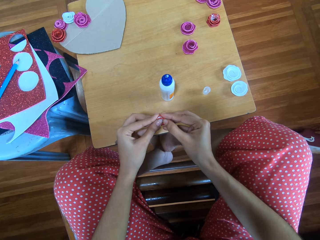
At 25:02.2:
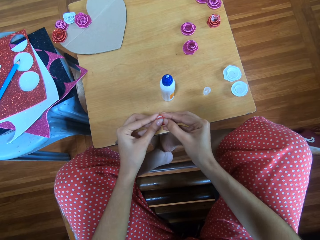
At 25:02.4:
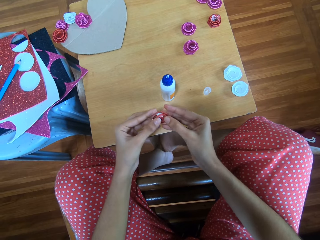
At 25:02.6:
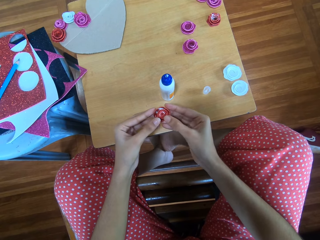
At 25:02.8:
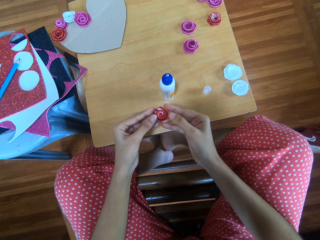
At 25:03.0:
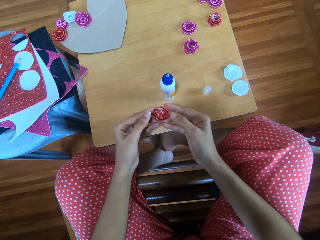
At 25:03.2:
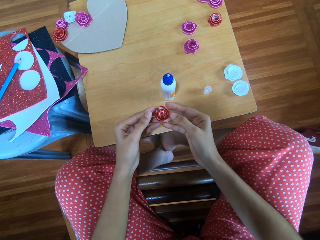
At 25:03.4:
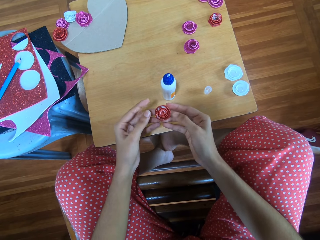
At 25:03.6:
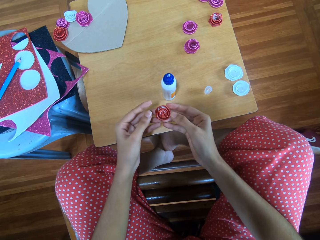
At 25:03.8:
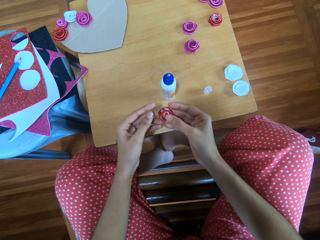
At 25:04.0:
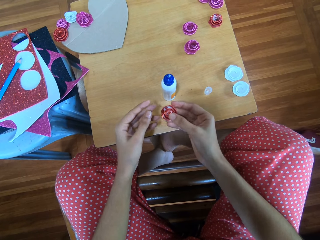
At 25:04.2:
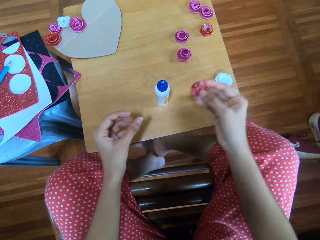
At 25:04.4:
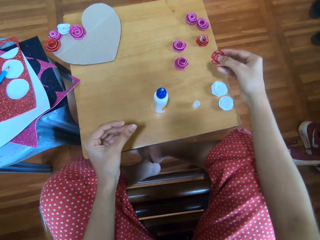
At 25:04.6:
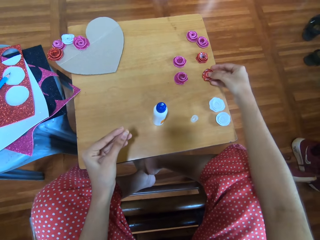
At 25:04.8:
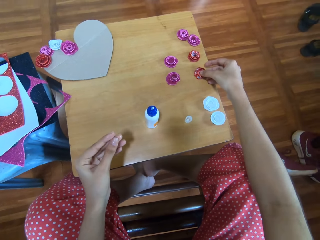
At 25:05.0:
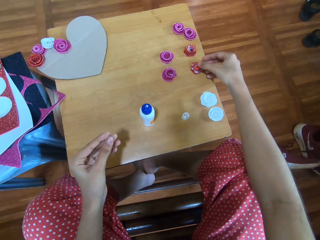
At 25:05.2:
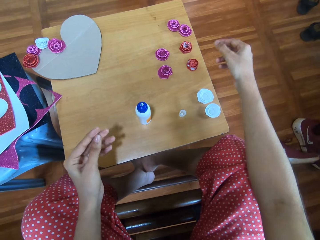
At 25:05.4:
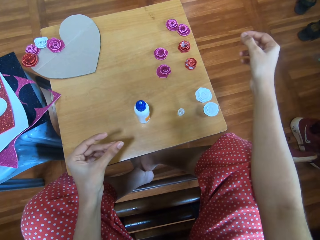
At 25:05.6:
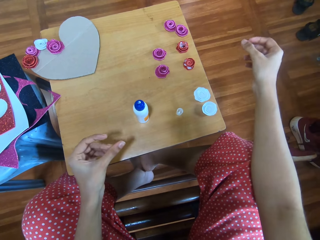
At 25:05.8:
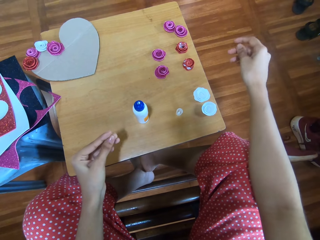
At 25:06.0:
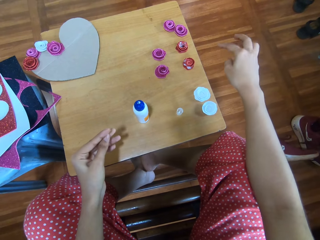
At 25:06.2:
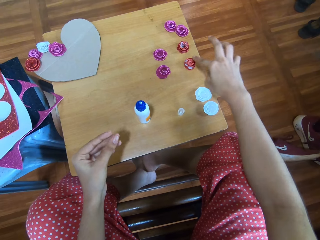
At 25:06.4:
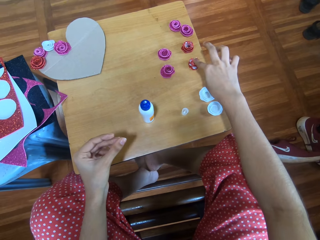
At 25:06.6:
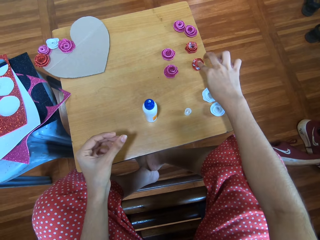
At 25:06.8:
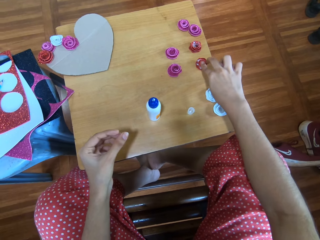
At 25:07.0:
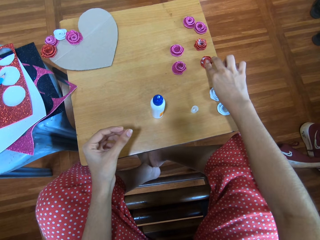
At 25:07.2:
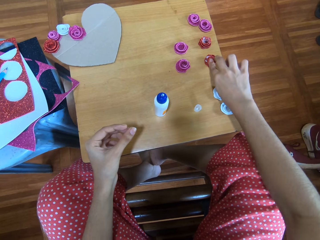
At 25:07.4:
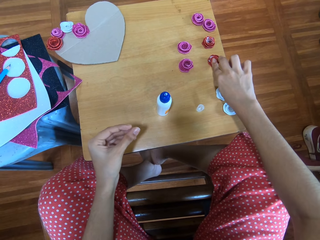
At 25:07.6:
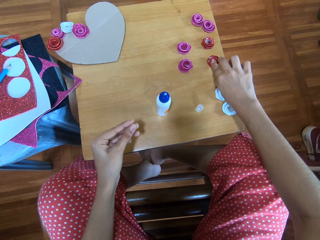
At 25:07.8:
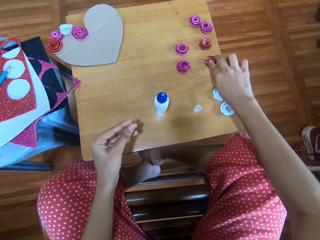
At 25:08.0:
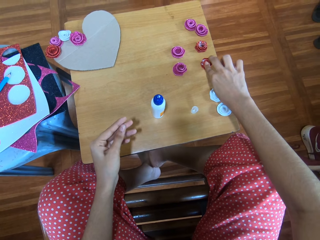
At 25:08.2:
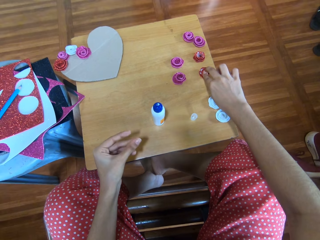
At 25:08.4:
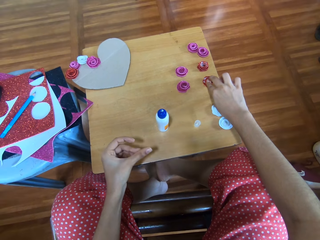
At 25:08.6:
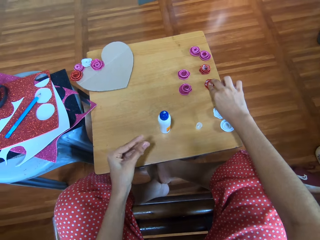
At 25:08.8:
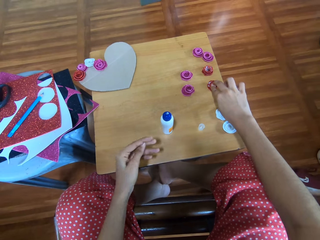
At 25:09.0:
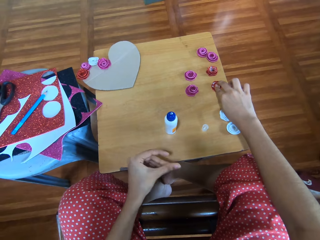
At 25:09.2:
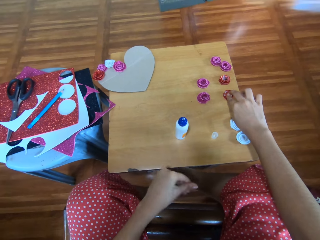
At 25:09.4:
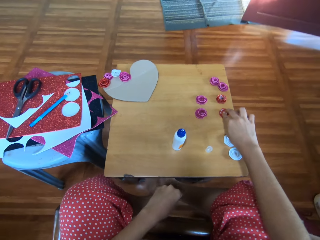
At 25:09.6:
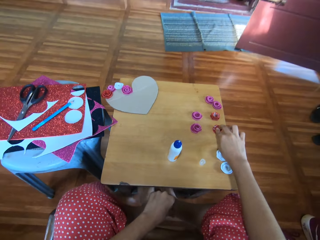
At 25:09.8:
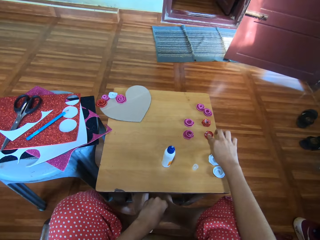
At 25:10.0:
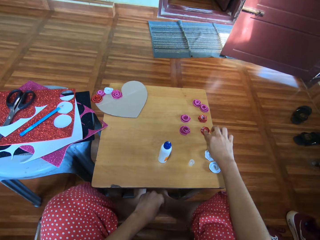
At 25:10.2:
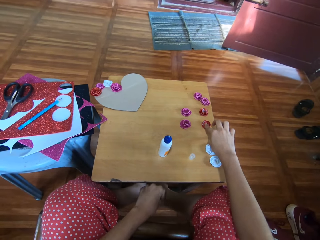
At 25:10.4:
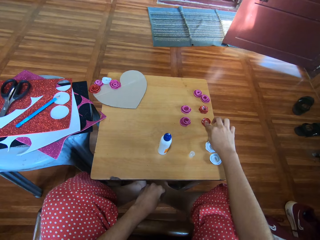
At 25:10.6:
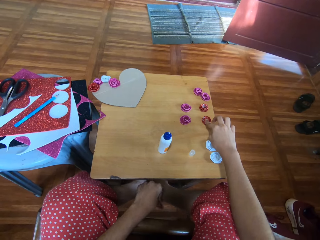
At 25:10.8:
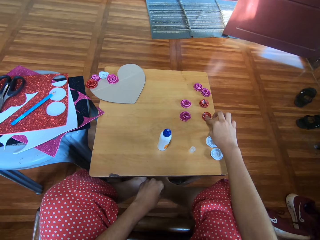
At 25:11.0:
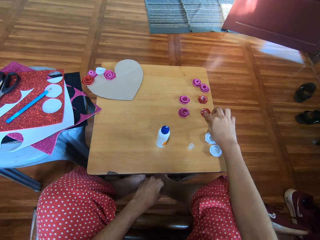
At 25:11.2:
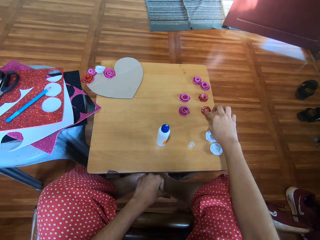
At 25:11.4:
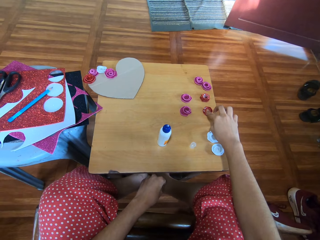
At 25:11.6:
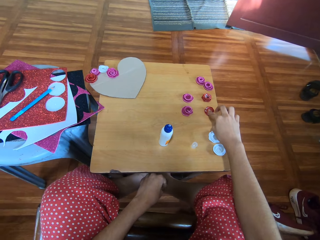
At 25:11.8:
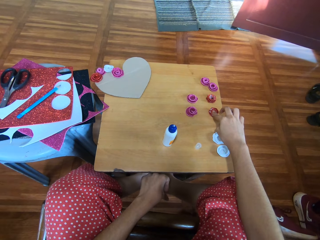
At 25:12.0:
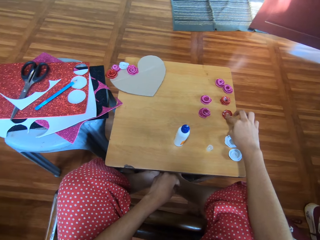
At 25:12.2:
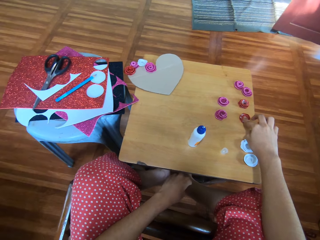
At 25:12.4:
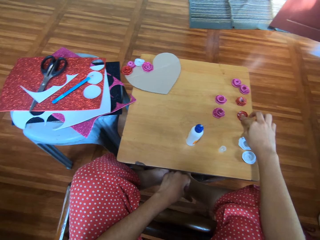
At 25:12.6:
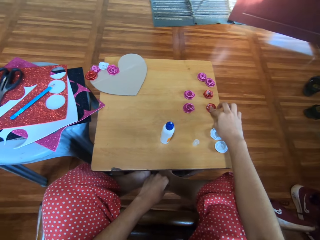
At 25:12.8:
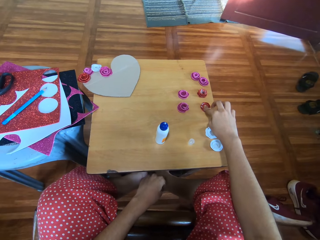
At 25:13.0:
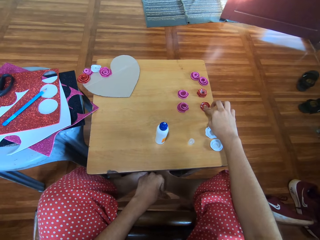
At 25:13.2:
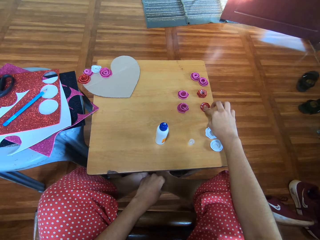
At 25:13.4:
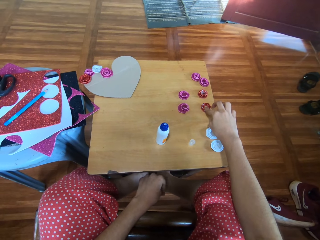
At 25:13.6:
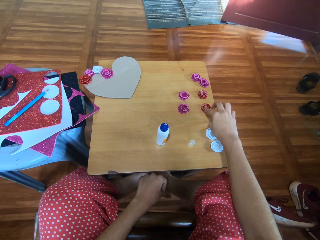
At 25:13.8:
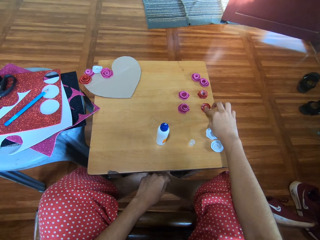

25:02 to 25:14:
The camera wearer passes the cardboard flower to her right hand. She rubs her left hand together. She drops the cardboard flower onto the table. She presses the cardboard flower on the table with her right hand.

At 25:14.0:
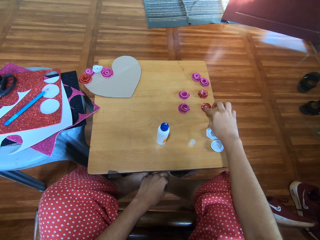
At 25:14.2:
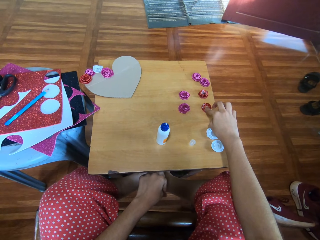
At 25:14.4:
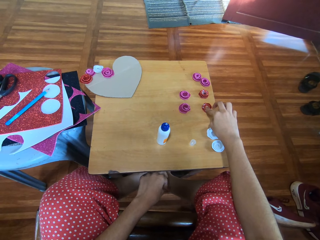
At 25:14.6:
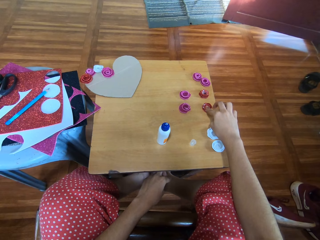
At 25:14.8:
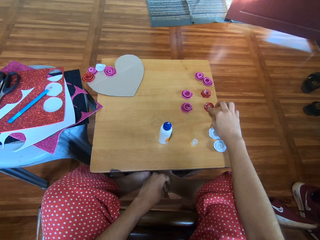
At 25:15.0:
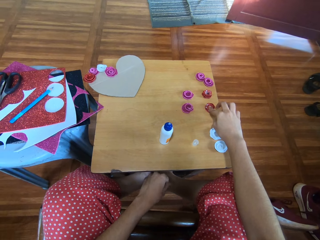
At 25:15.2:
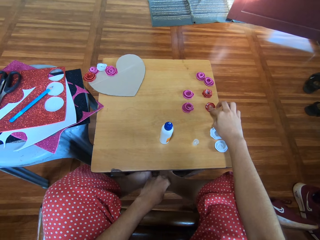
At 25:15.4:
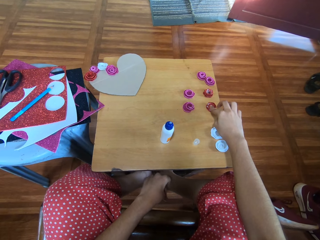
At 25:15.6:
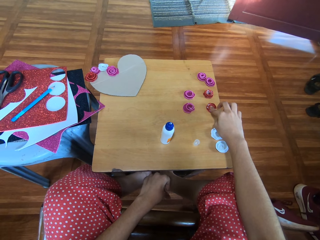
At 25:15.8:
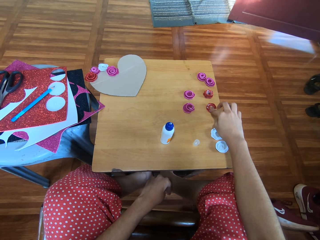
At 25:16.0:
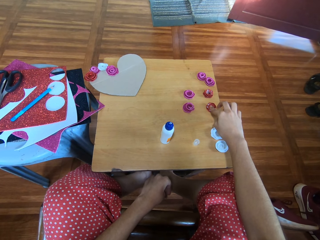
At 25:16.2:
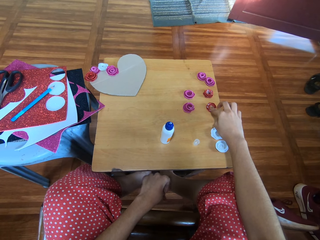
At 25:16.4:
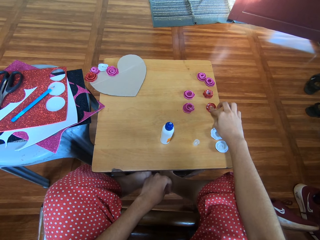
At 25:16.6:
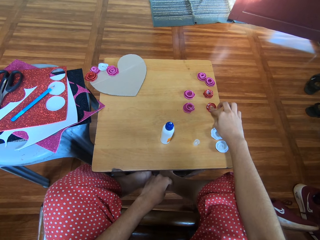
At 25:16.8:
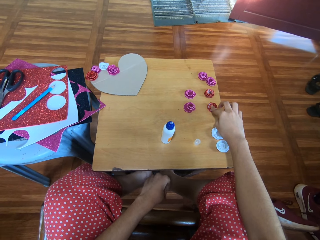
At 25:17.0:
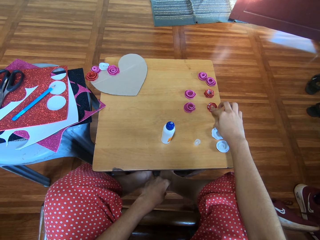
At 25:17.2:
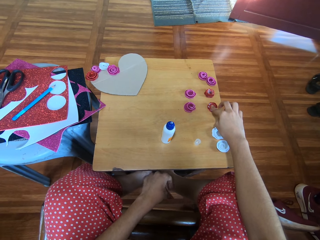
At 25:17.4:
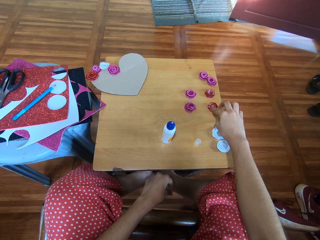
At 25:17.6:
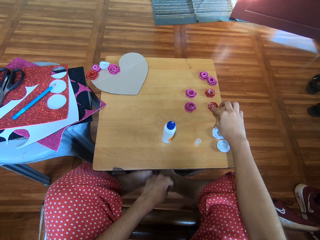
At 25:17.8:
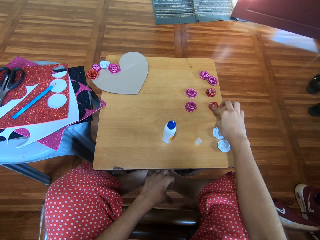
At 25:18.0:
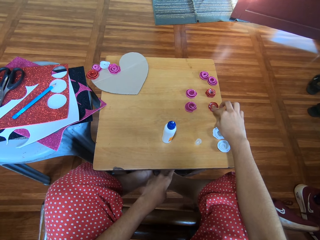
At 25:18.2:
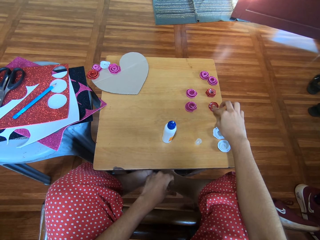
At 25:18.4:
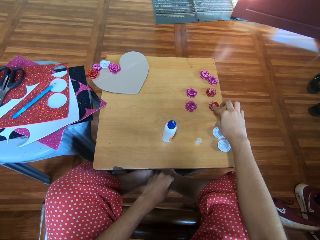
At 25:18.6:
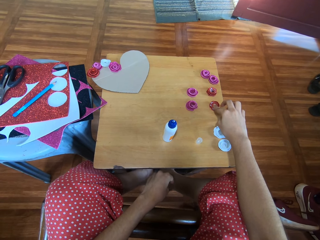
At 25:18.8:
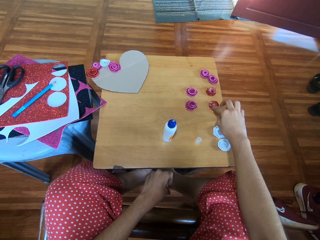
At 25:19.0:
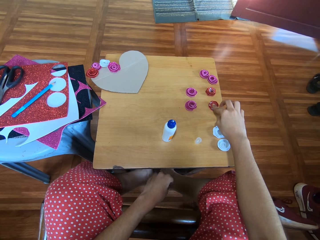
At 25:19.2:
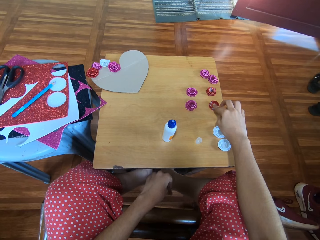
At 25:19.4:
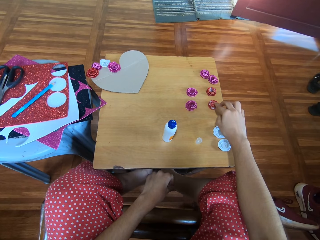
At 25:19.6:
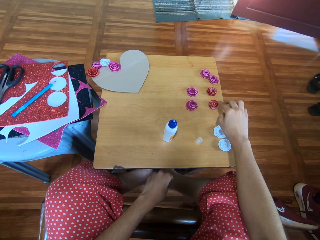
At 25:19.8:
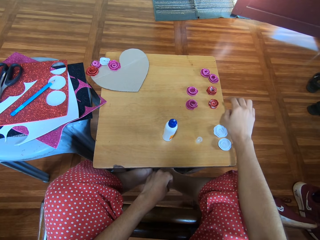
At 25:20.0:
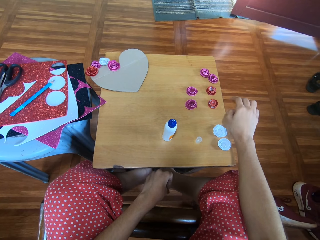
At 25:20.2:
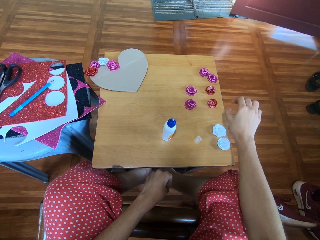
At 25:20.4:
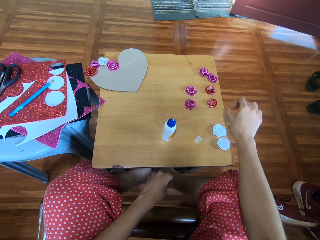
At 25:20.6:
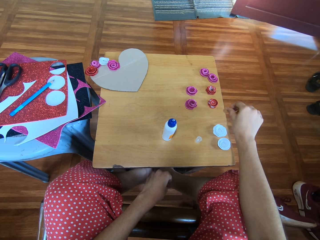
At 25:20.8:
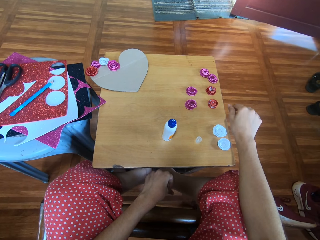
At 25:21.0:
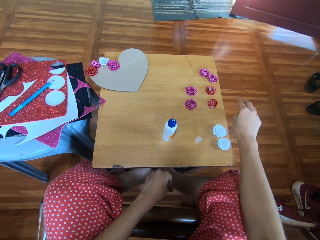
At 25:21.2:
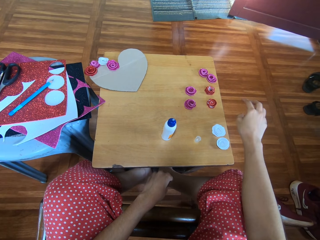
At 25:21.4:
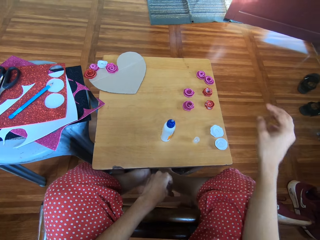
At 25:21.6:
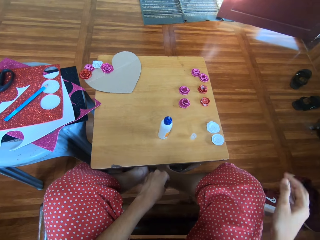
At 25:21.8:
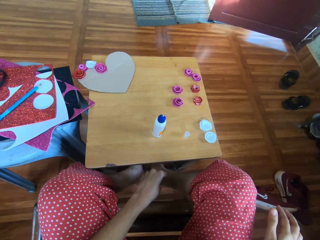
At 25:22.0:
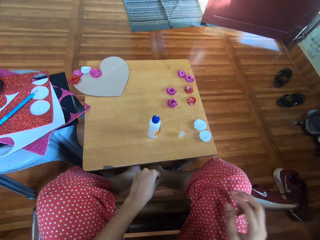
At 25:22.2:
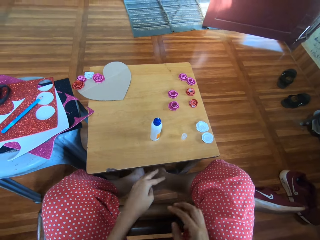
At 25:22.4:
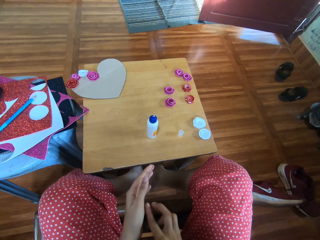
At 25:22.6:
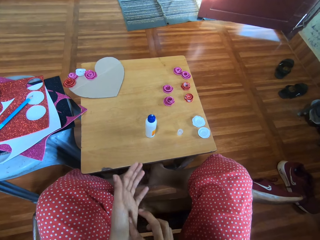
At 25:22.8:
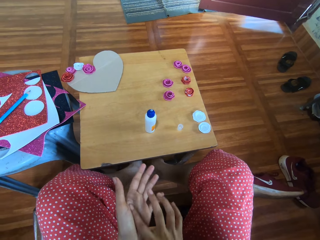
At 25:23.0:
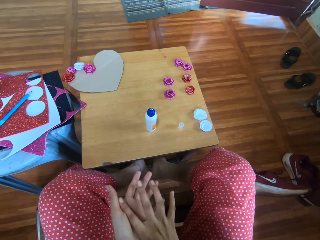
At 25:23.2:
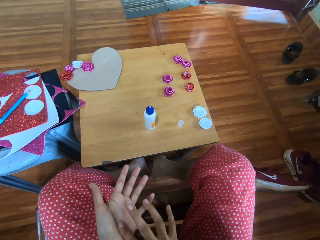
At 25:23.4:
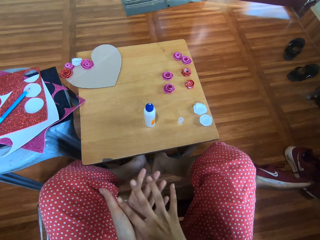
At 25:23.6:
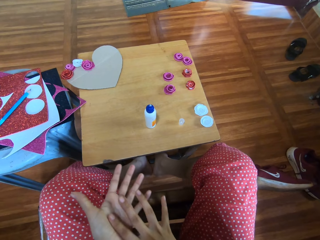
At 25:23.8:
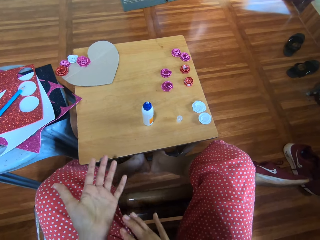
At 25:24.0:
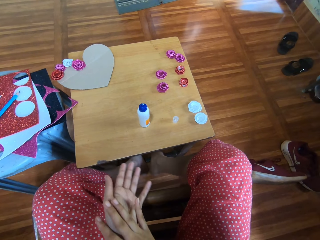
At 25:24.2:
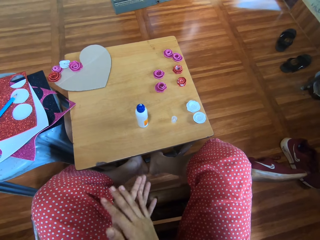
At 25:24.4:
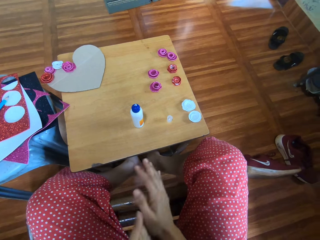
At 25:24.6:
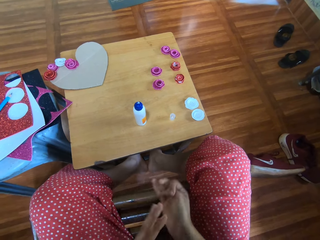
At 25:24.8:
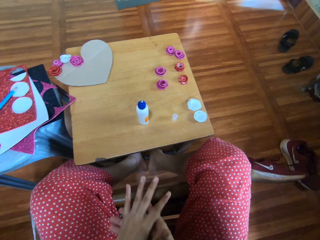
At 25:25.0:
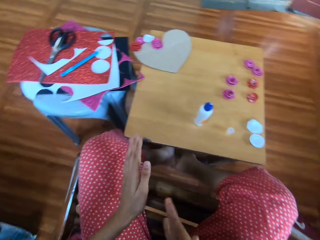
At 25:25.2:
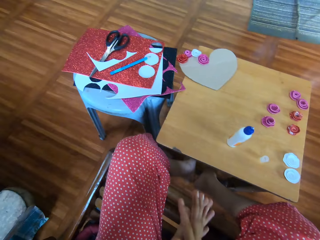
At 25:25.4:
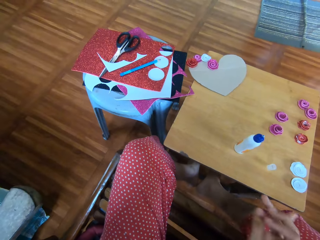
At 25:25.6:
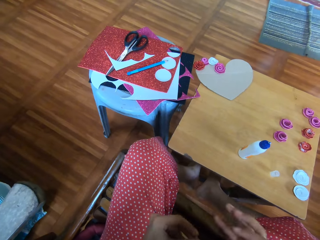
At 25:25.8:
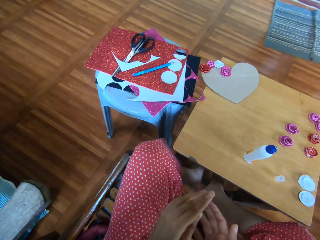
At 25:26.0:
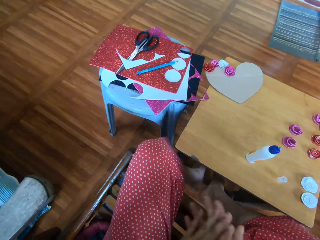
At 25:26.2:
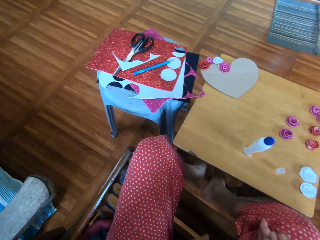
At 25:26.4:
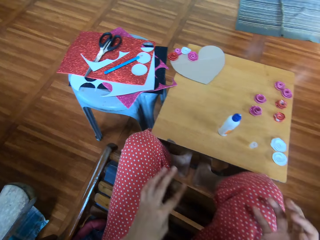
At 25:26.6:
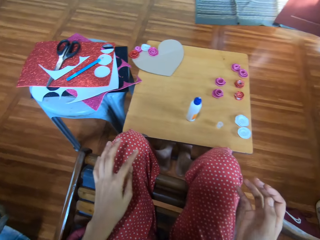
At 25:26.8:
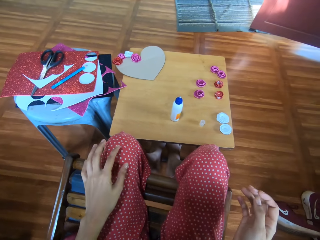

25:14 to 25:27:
The camera wearer removes fingers on the paper flower. She rubs both her hands together.
